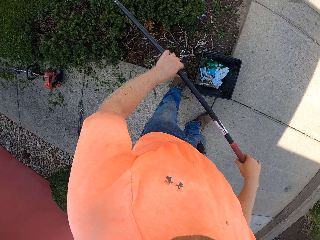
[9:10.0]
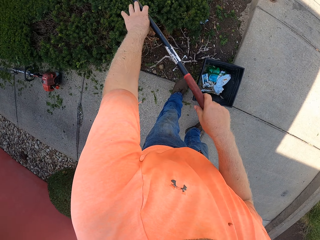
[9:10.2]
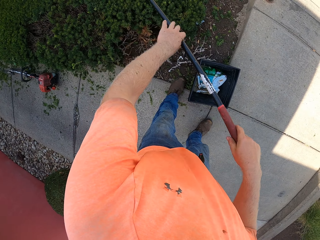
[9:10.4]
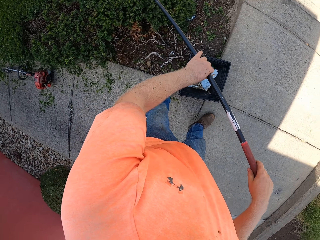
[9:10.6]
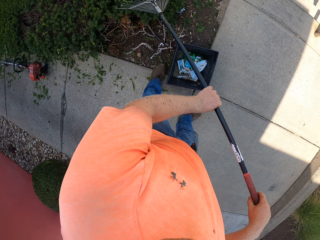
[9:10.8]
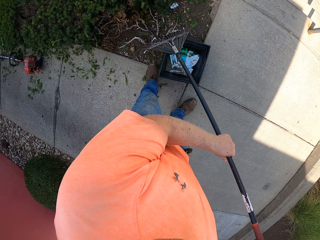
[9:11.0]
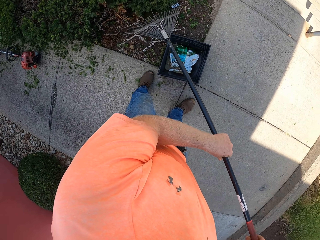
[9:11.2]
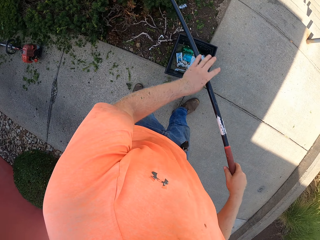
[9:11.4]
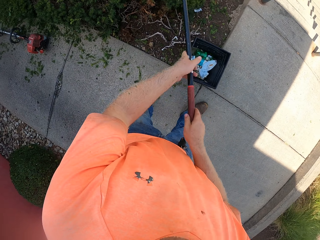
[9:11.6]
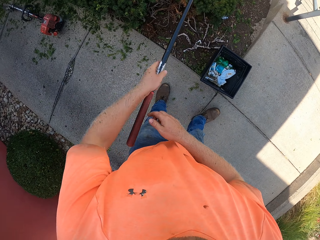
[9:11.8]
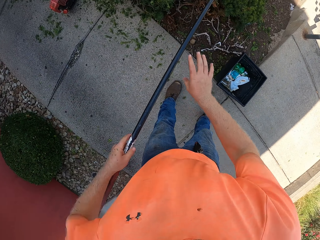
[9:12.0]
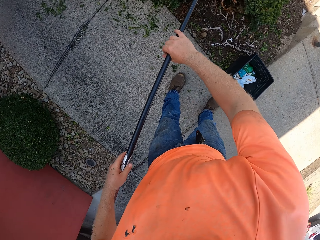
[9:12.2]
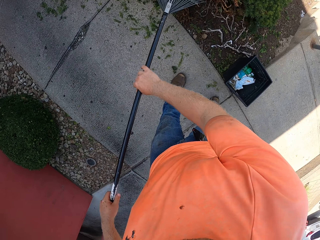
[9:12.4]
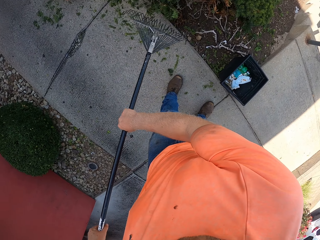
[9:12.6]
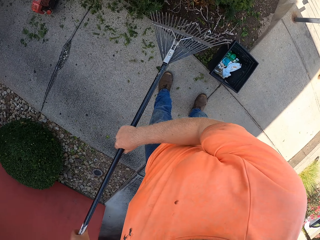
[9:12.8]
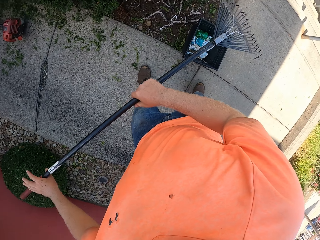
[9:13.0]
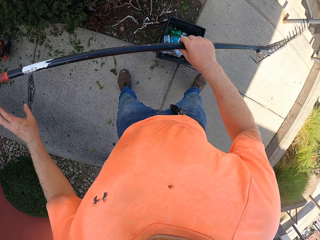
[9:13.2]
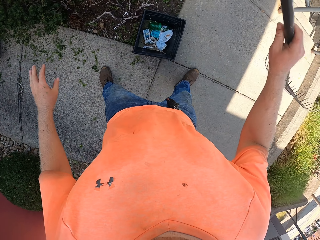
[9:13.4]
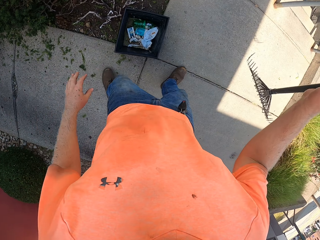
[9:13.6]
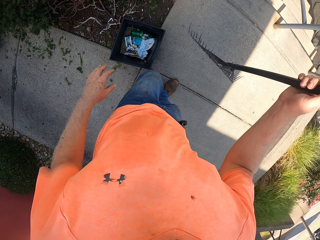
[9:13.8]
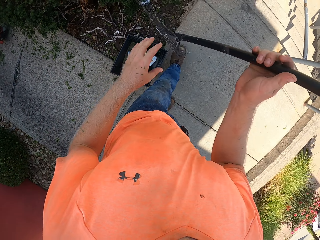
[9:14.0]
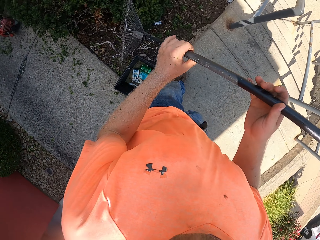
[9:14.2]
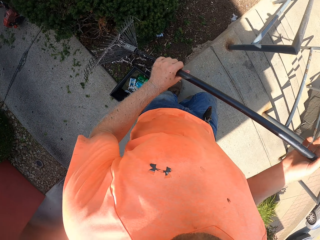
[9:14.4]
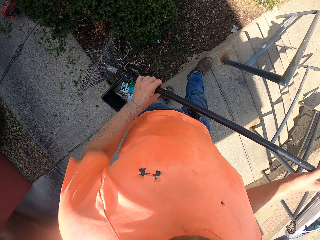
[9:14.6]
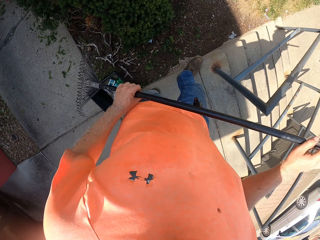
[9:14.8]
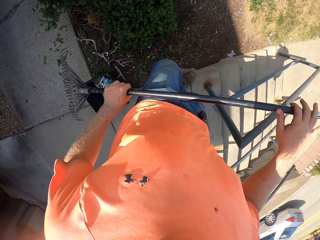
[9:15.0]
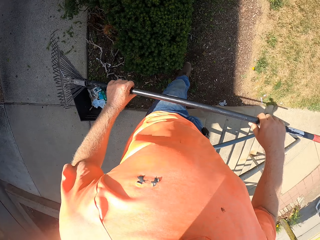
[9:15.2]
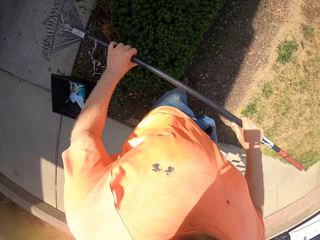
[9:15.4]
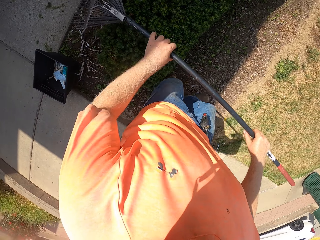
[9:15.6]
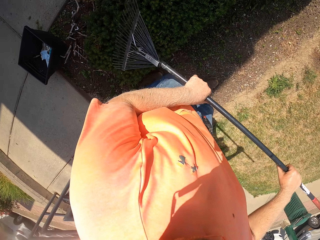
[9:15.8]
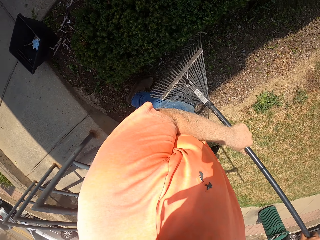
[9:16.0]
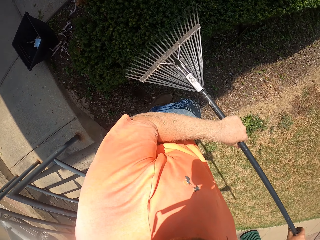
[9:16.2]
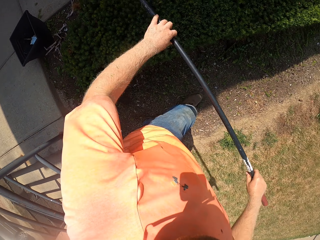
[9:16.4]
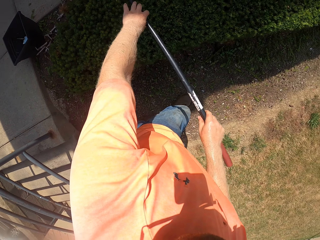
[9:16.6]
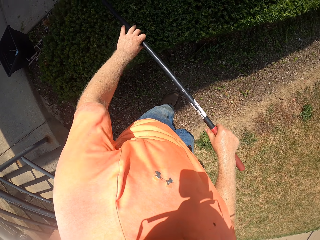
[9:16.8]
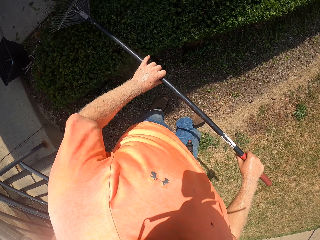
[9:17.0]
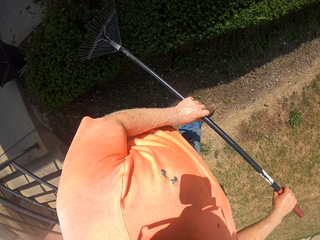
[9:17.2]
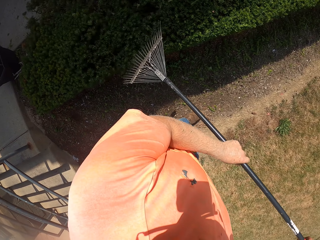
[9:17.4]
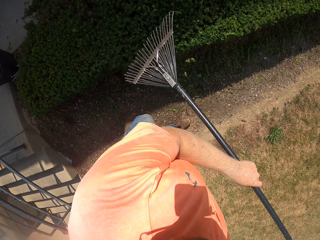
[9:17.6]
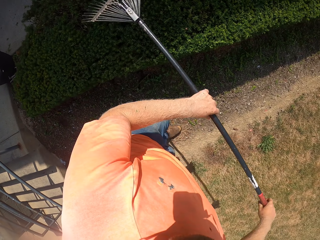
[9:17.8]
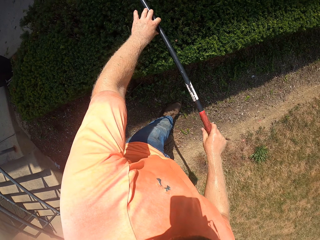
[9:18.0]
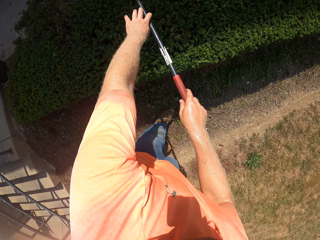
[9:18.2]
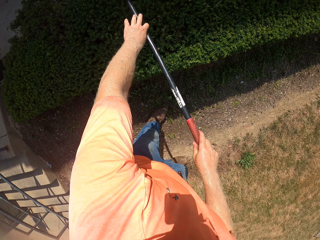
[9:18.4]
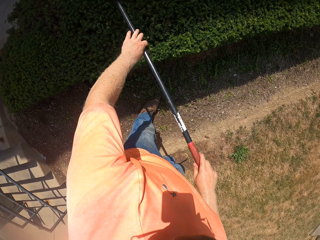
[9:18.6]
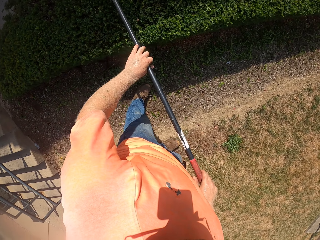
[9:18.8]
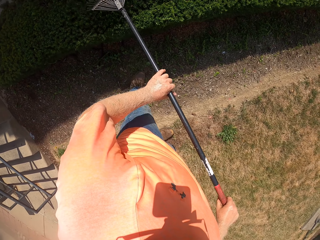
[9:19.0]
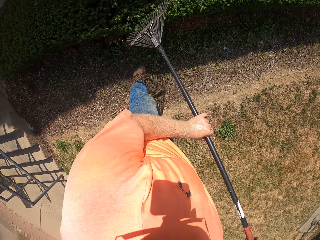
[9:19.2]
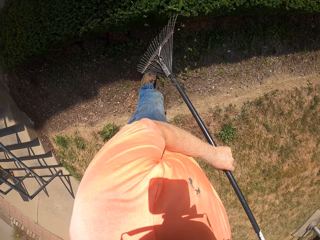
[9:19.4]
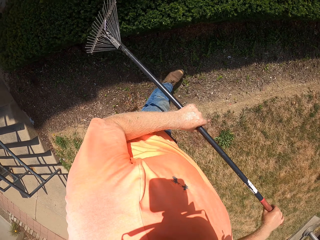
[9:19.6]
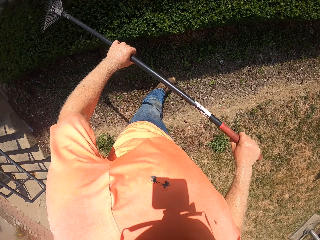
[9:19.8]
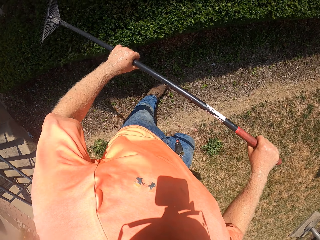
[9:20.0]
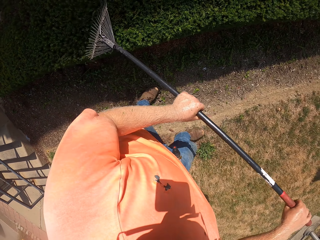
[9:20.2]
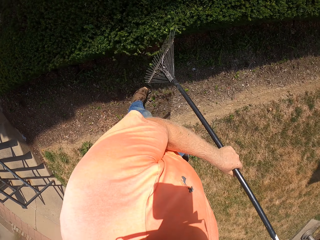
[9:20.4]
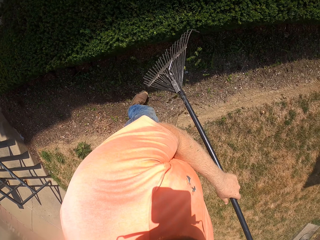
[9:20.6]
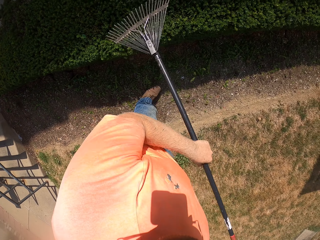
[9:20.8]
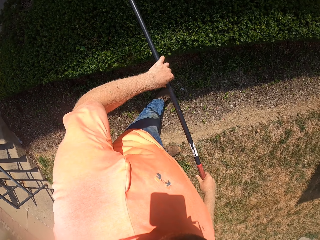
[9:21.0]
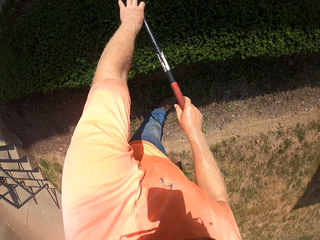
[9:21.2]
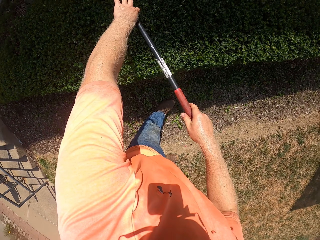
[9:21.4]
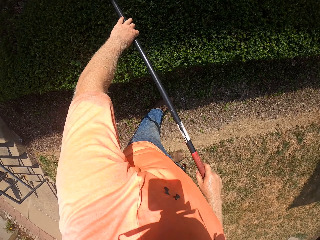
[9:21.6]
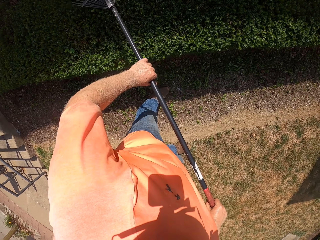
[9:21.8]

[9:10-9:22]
The camera wearer flips the rake from his right hand to his left hand. He trims the live fence.

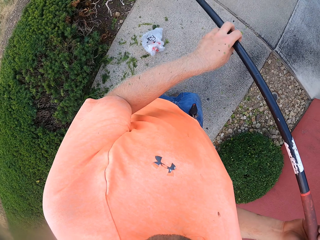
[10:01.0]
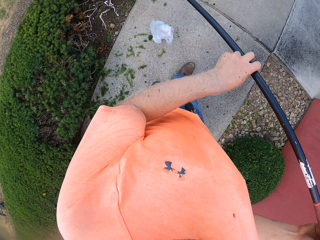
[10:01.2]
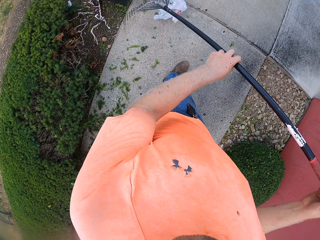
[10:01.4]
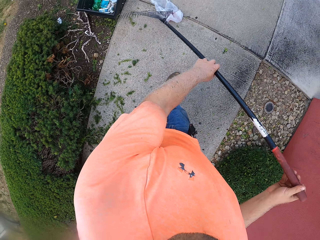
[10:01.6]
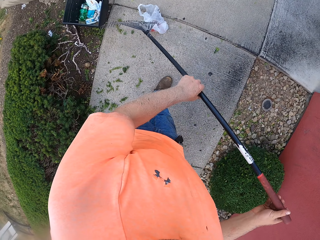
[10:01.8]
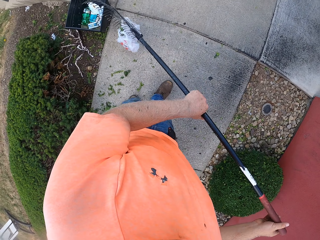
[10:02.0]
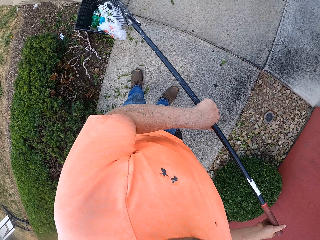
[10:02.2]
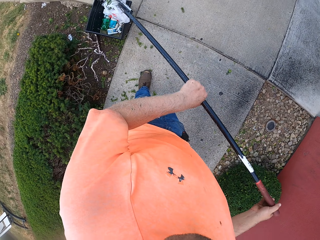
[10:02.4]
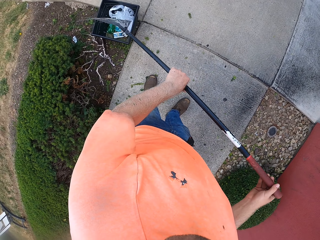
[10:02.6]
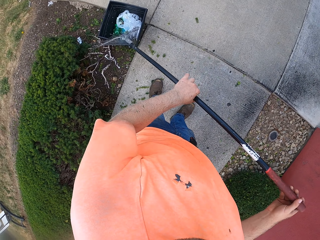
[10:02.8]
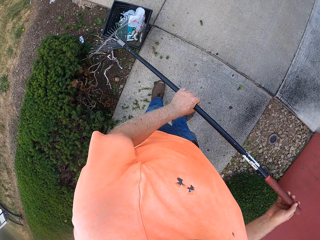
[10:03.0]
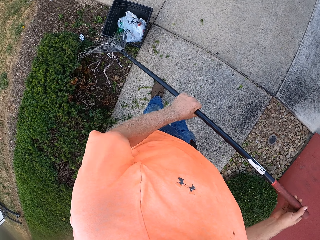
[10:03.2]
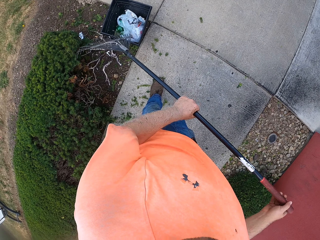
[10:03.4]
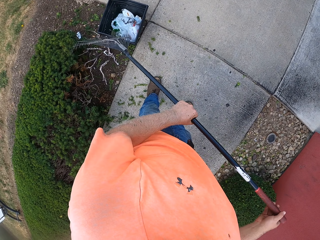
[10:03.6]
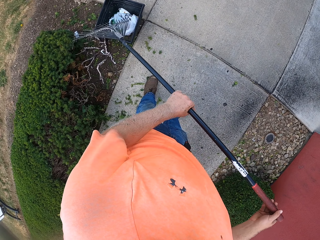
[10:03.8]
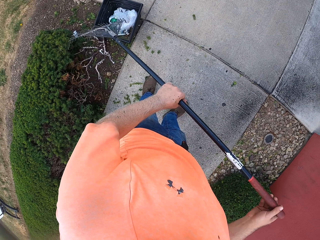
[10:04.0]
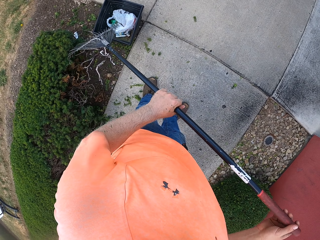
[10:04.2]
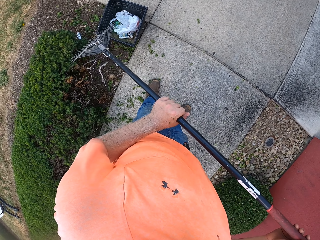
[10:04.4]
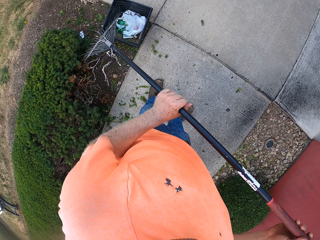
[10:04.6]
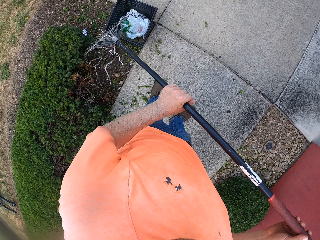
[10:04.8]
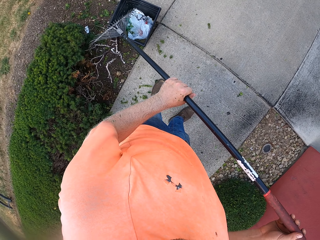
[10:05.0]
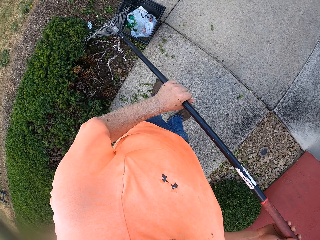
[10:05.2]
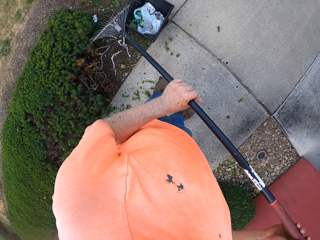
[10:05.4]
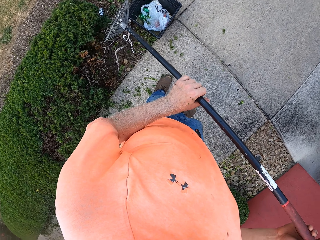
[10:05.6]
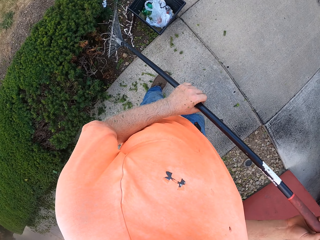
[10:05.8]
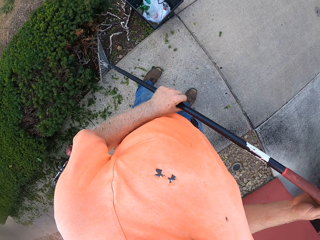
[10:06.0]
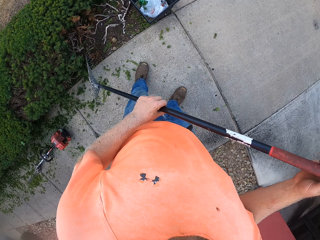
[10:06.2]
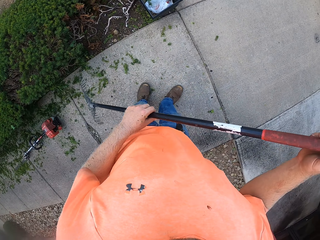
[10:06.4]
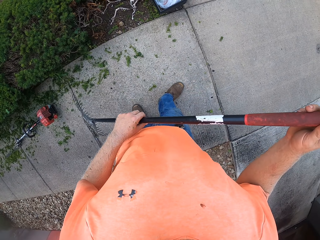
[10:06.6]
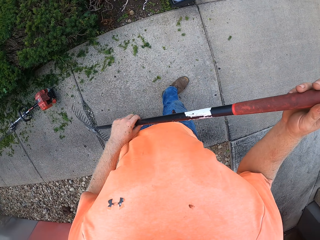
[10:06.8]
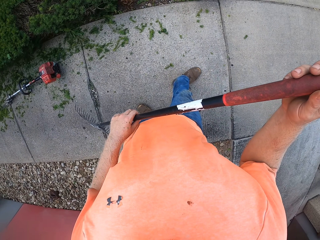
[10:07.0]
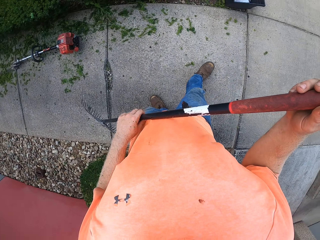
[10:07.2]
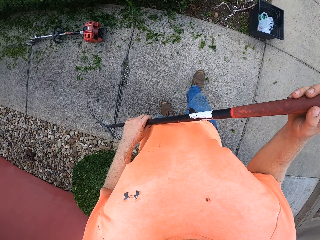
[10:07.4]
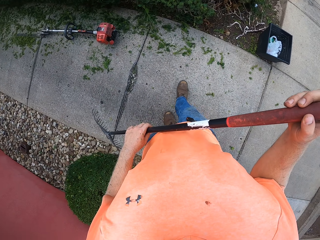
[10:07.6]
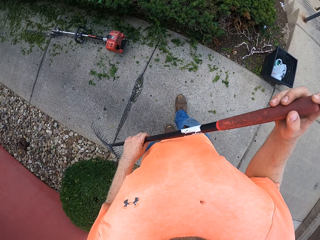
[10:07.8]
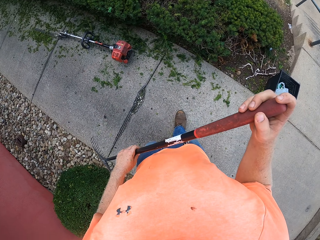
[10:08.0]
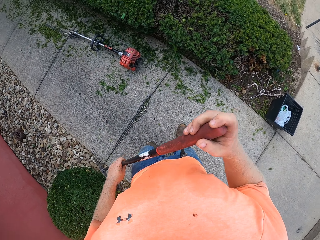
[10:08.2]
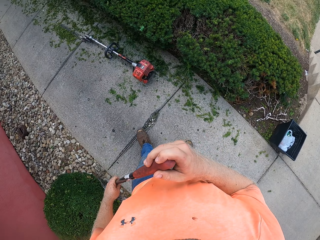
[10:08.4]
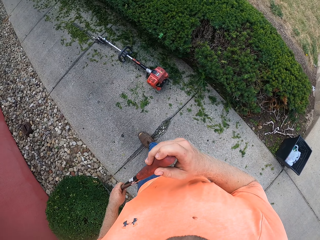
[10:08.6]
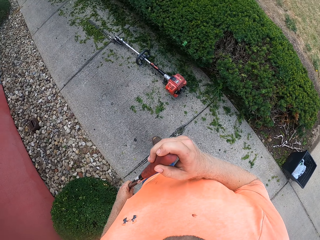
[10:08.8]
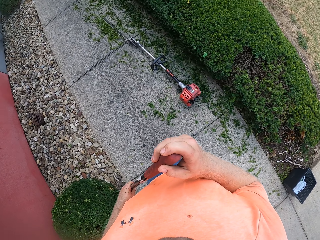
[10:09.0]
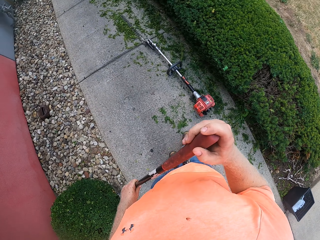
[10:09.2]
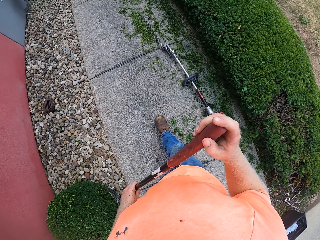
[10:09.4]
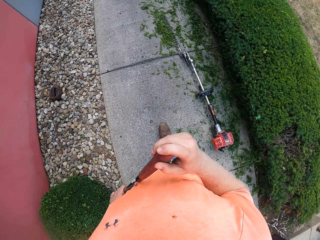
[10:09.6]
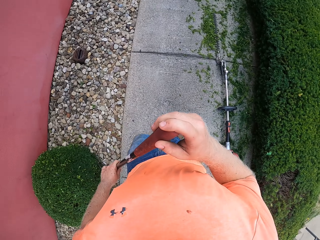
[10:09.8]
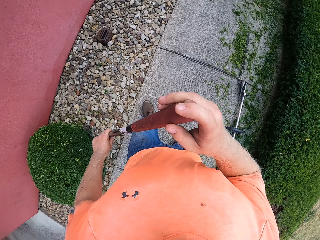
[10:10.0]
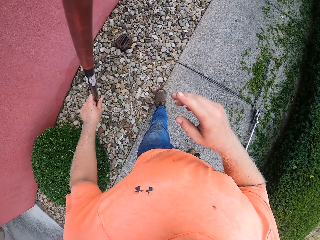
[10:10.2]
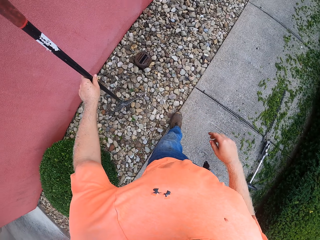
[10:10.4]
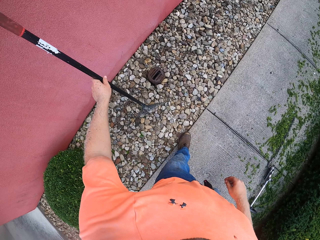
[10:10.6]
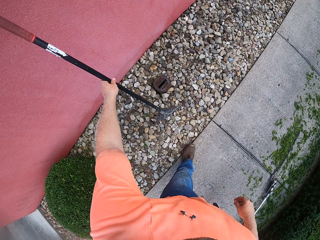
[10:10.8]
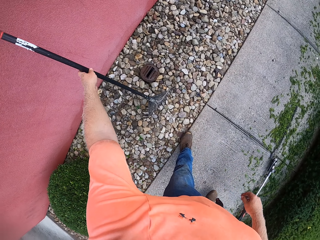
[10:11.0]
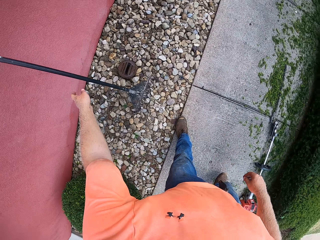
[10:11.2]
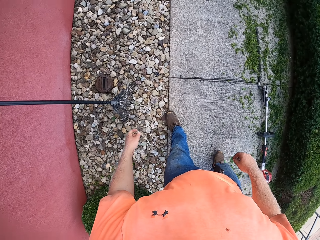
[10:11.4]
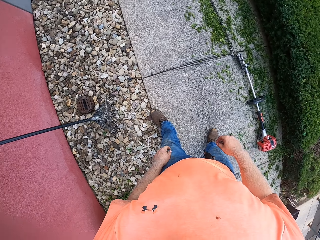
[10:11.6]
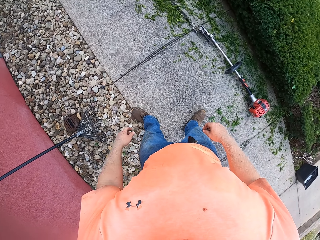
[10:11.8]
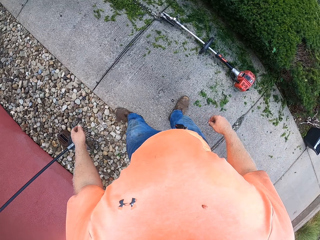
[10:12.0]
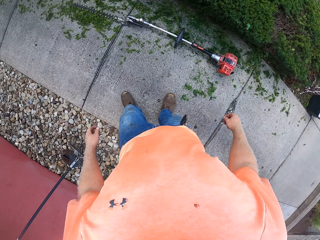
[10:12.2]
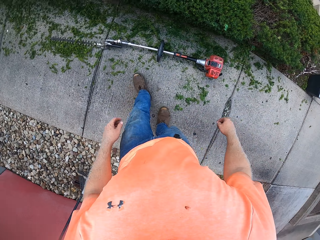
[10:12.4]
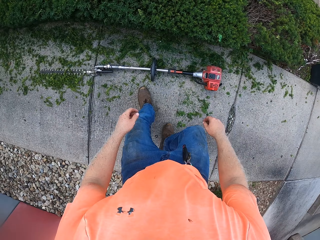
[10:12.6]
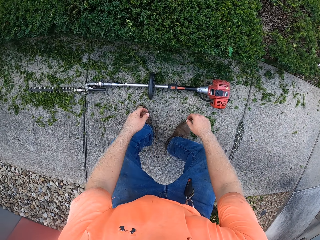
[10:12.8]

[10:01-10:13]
The camera wearer picks up the polythene bag from the ground with the leaf rake or garden rake in both hands. He drops the polythene bag into a trash bin with the leaf rake in both hands. He walks with the garden rake. He rests the leaf rake against a wall with his left hand.
